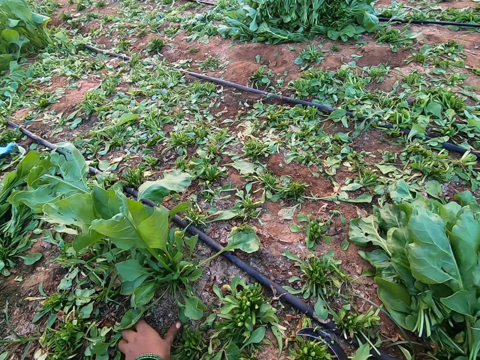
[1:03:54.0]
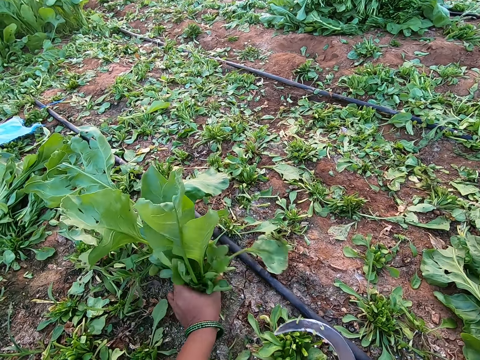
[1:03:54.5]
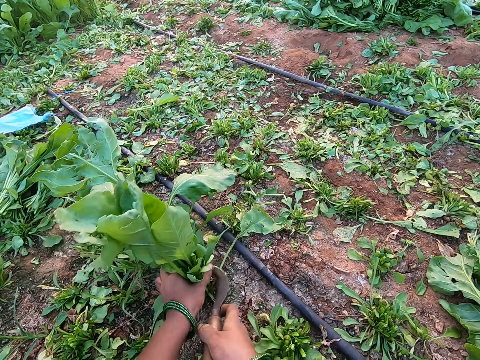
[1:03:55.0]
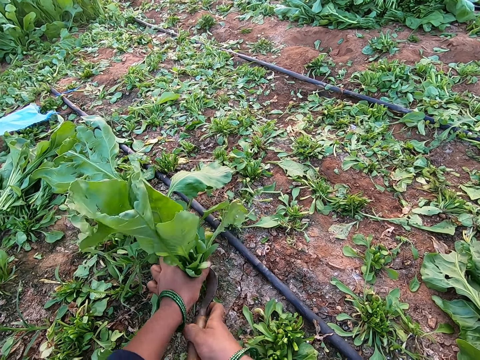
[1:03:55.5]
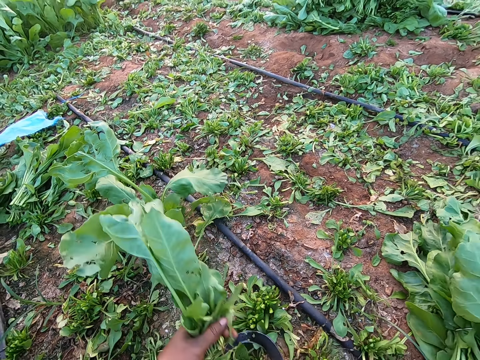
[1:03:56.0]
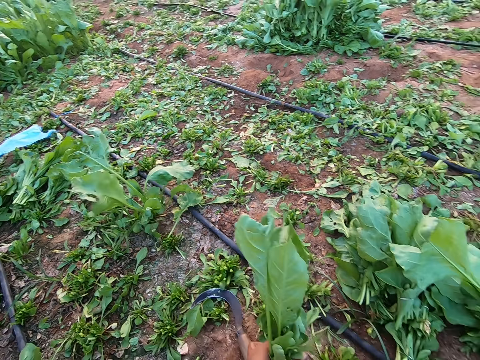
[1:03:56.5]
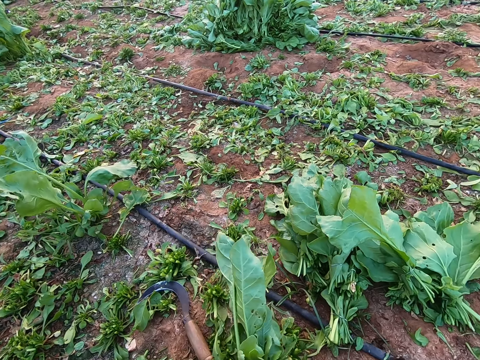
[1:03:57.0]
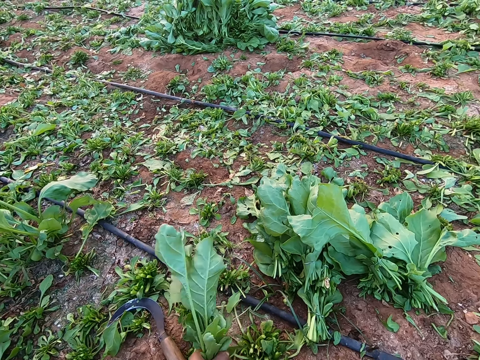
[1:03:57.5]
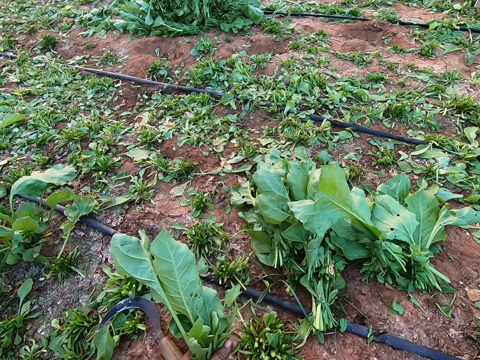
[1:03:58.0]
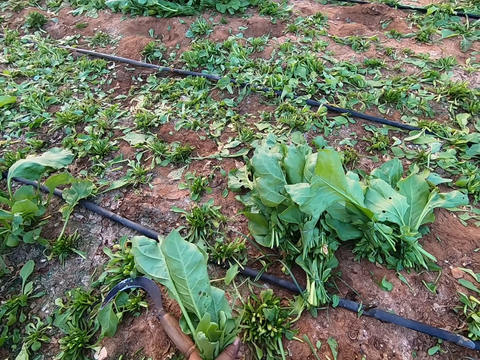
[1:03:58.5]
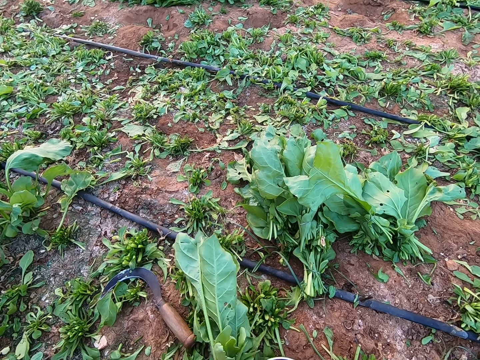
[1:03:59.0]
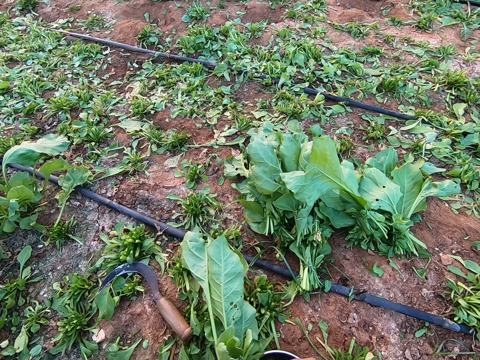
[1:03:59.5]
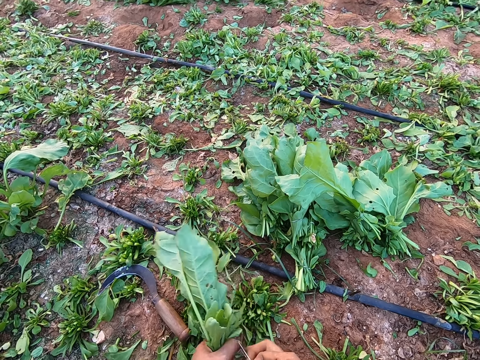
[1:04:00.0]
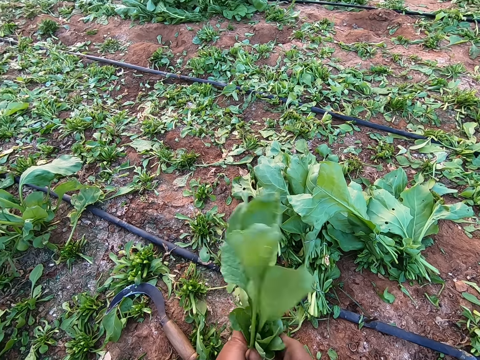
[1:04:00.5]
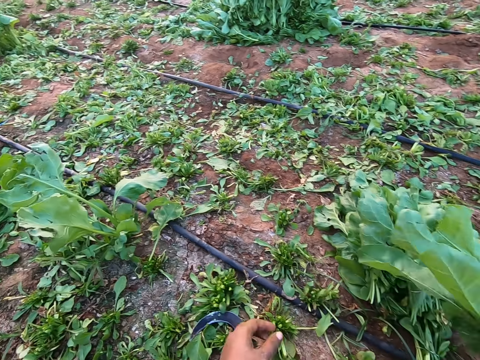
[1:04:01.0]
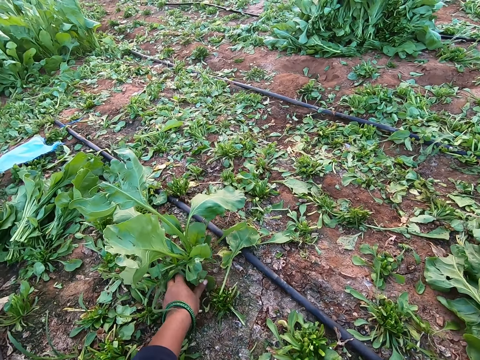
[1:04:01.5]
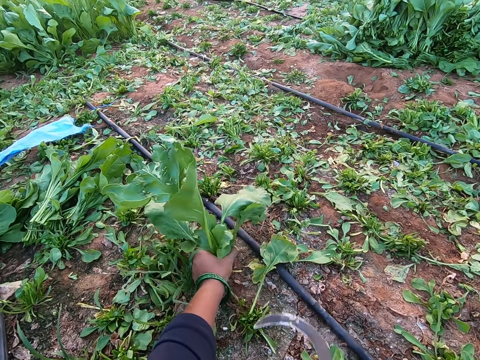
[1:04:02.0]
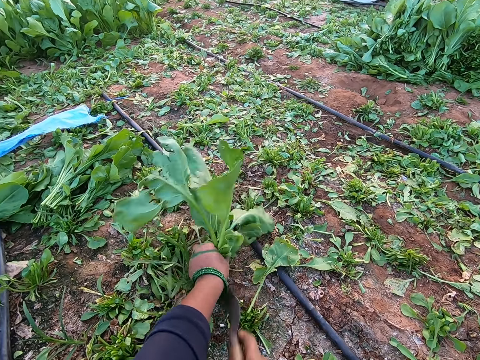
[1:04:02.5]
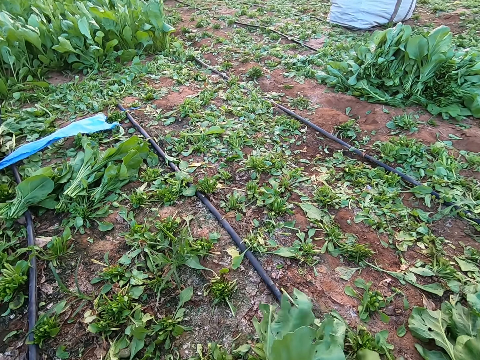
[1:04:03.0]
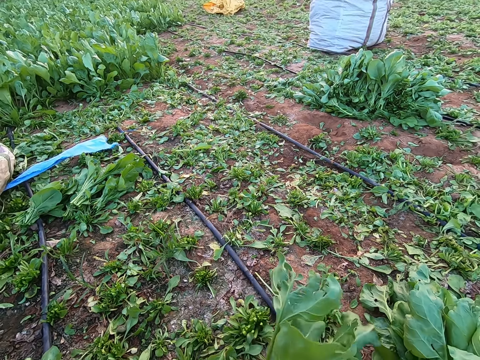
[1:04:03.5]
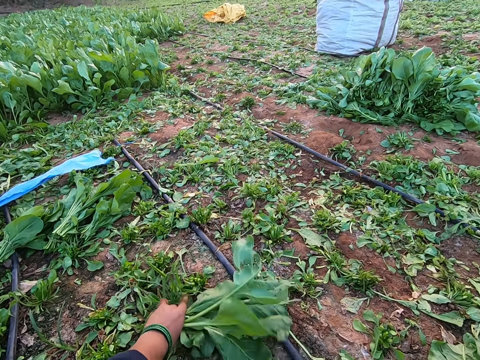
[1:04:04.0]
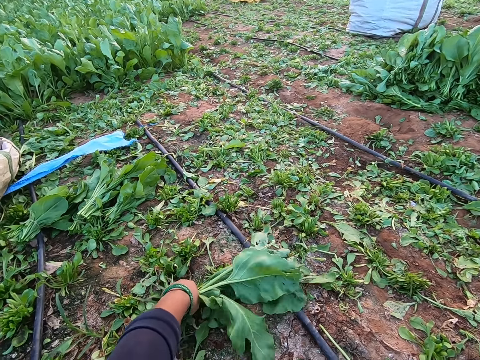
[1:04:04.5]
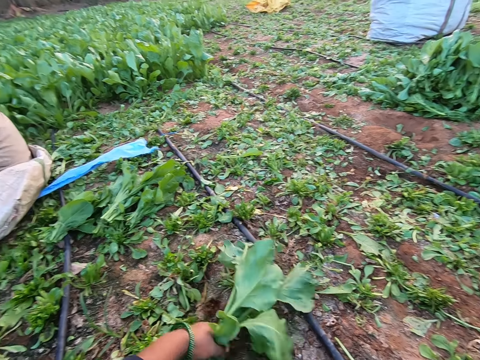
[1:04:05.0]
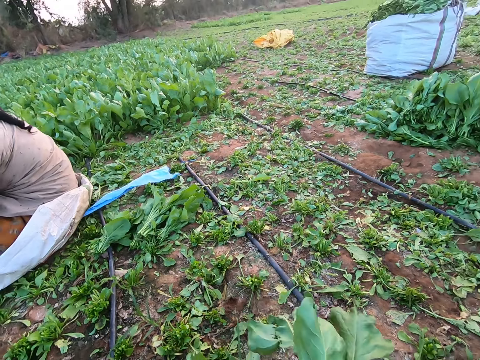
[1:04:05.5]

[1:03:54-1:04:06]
The camera wearer gives a woman plants. She holds a collard green on the ground with her left hand. She cuts the collard green with the sickle in her right hand. She gives the woman plants. She tightens the collard green with a rubber in both hands. She drops the collard green on the ground with her right hand. She holds a collard green on the ground with her left hand. She cuts the collard green with the sickle in her right hand. She interacts with the woman. The camera wearer pulls a collard green on the ground with her left hand.

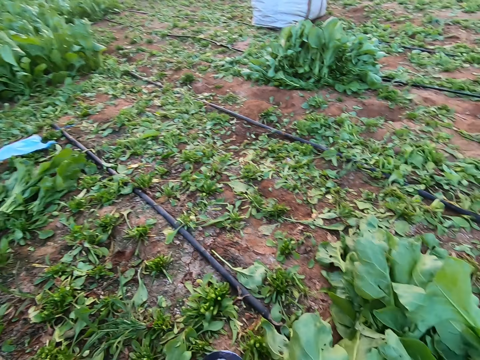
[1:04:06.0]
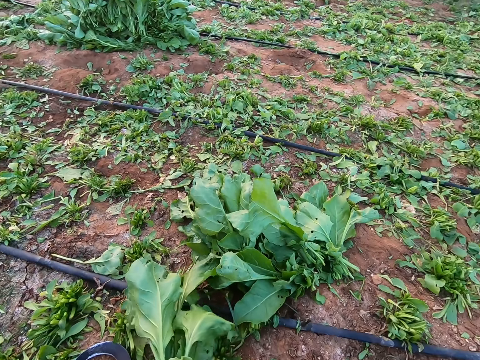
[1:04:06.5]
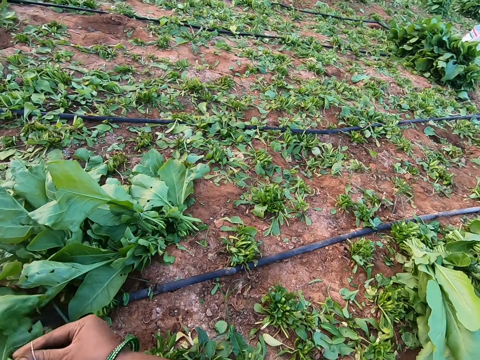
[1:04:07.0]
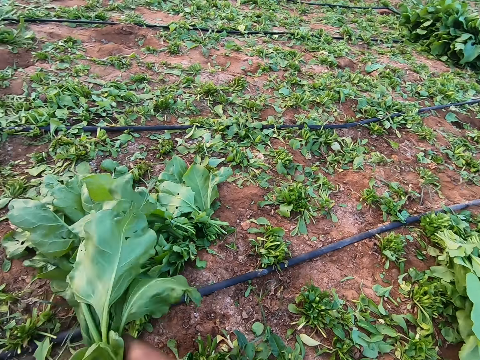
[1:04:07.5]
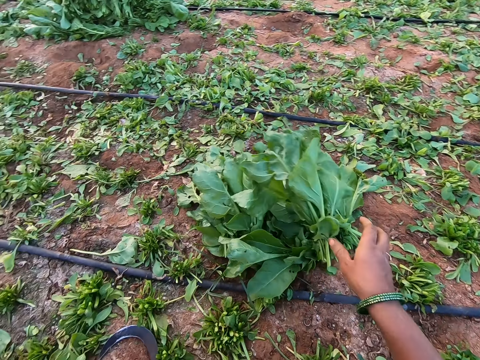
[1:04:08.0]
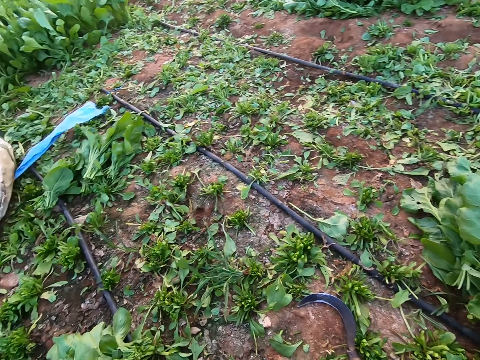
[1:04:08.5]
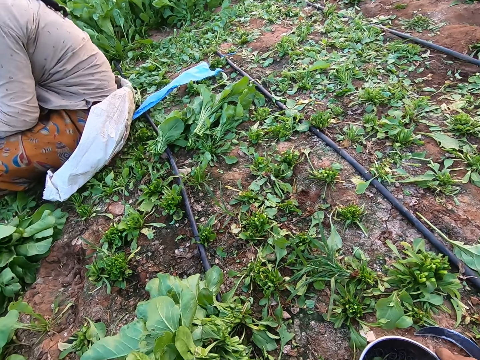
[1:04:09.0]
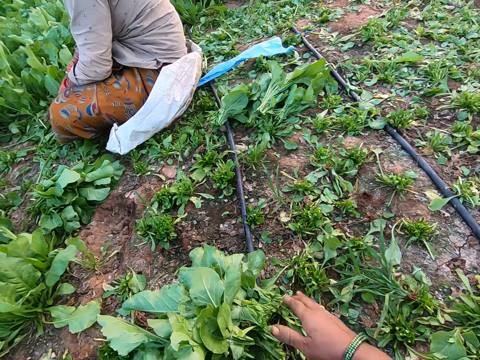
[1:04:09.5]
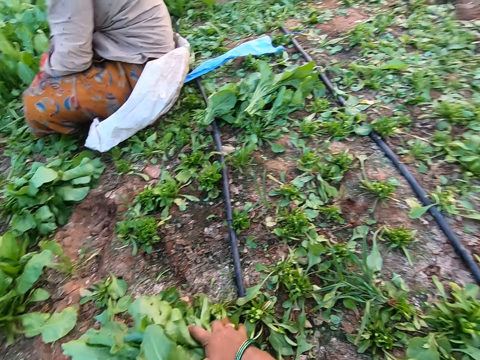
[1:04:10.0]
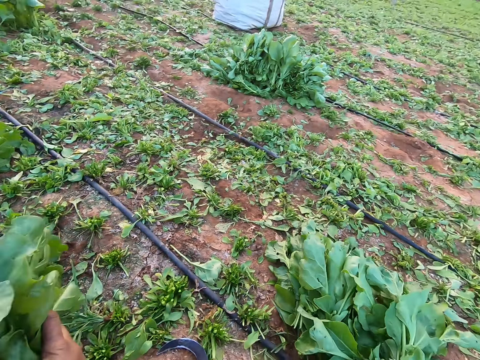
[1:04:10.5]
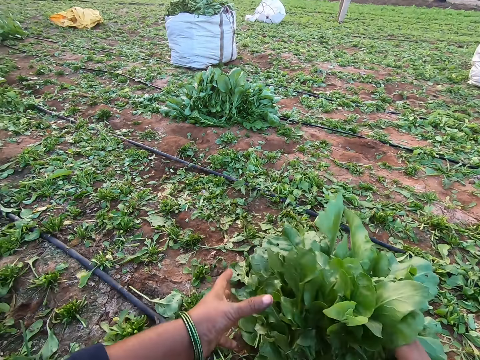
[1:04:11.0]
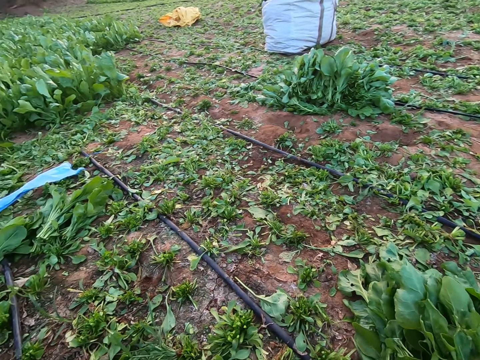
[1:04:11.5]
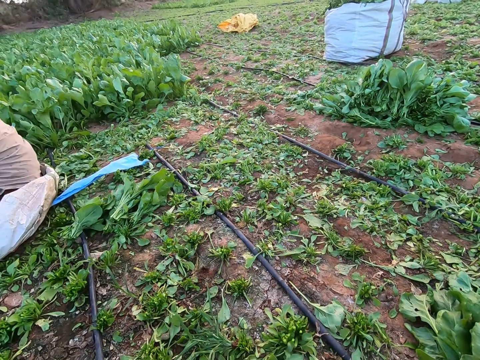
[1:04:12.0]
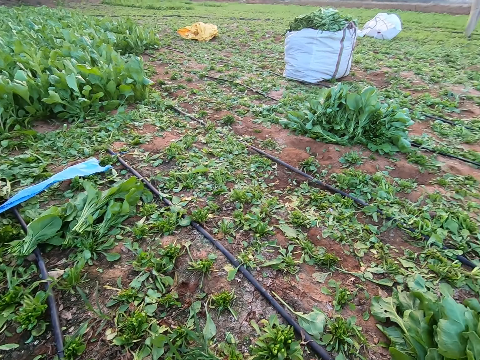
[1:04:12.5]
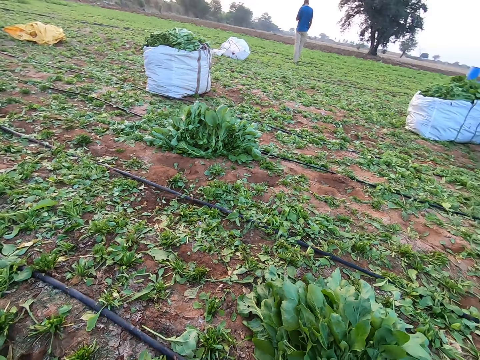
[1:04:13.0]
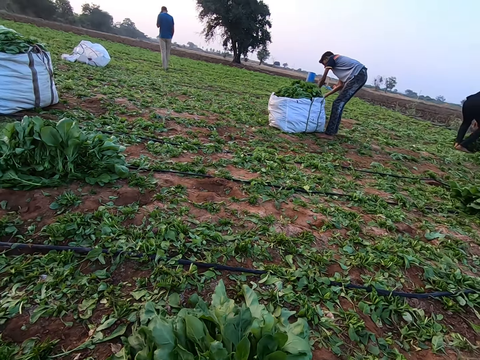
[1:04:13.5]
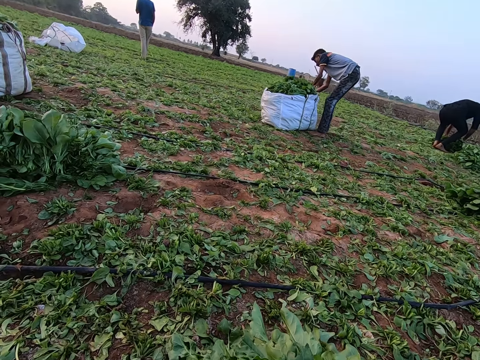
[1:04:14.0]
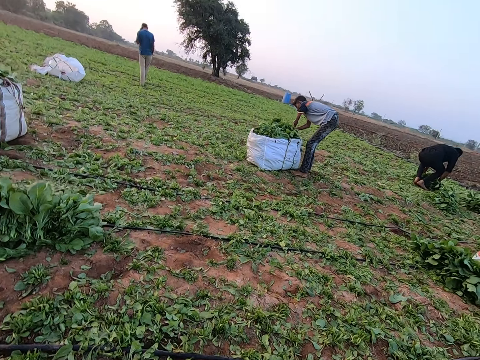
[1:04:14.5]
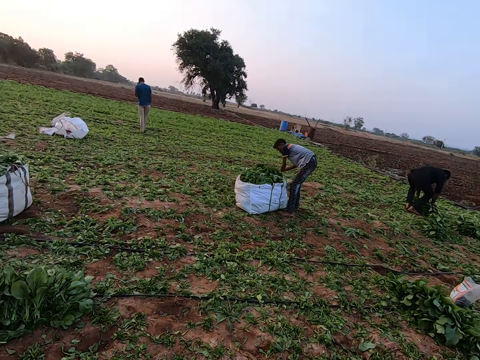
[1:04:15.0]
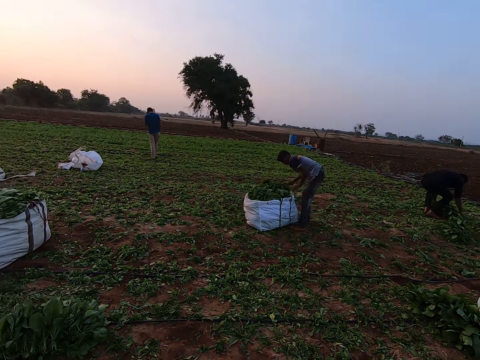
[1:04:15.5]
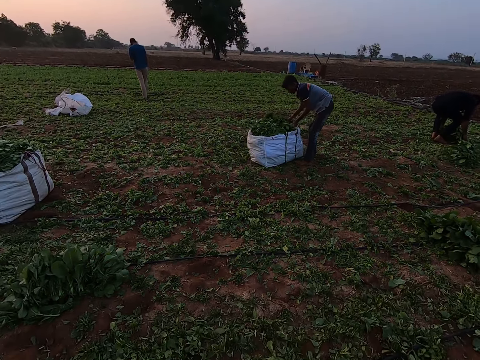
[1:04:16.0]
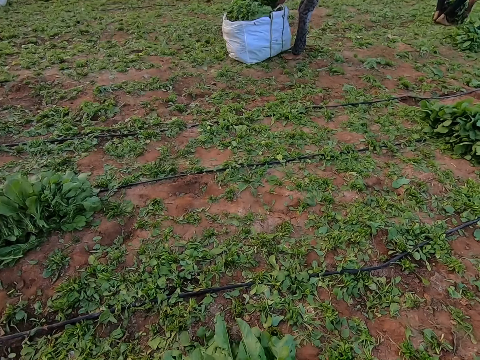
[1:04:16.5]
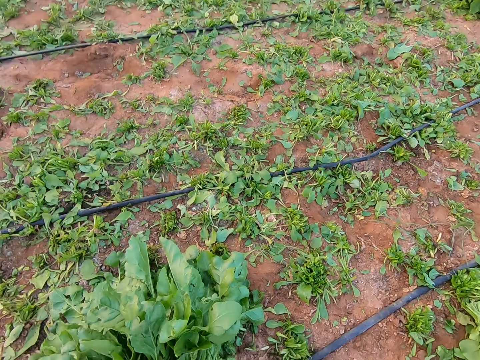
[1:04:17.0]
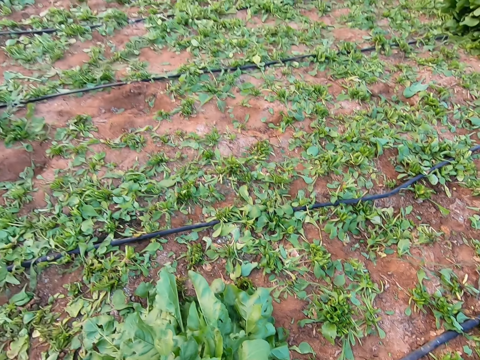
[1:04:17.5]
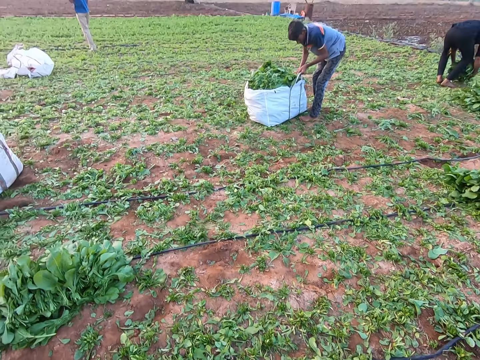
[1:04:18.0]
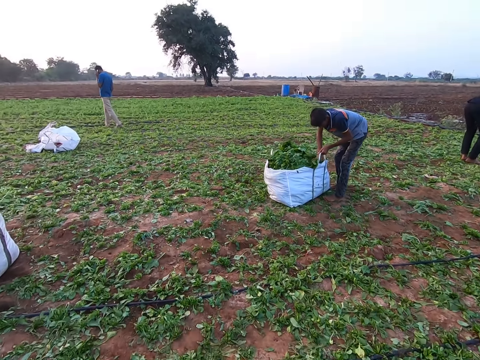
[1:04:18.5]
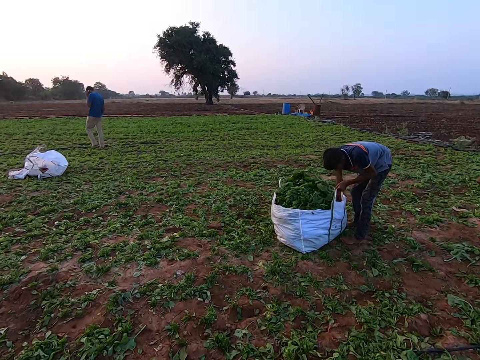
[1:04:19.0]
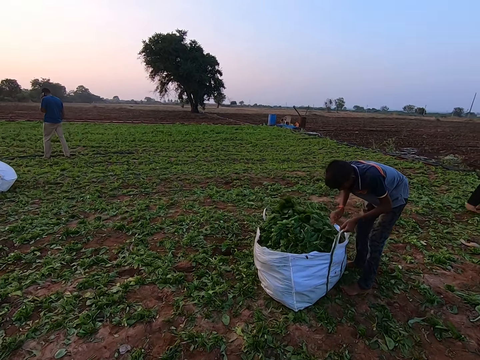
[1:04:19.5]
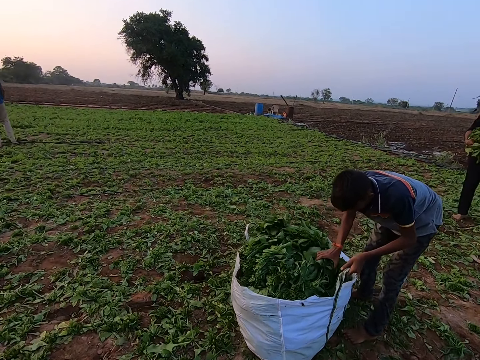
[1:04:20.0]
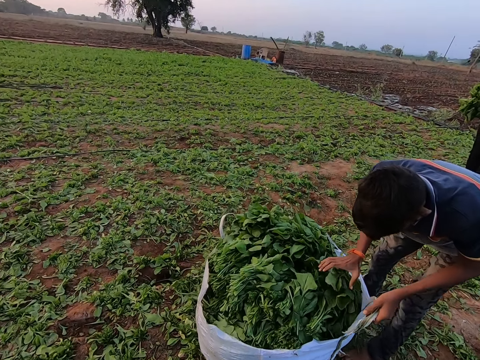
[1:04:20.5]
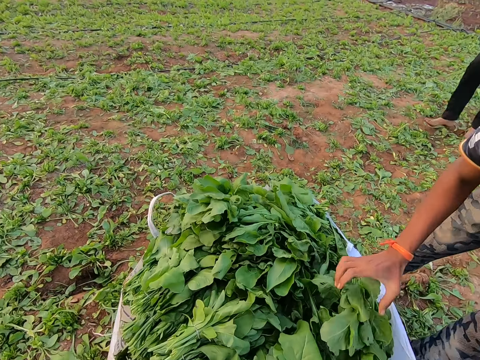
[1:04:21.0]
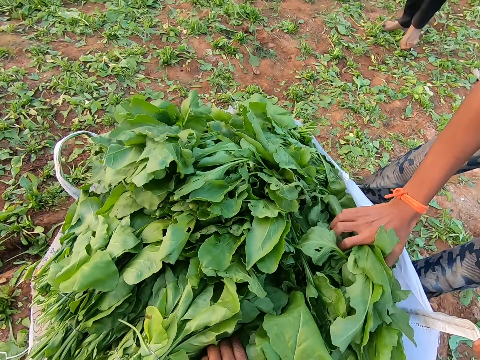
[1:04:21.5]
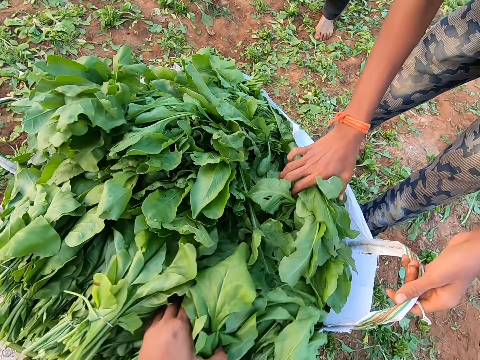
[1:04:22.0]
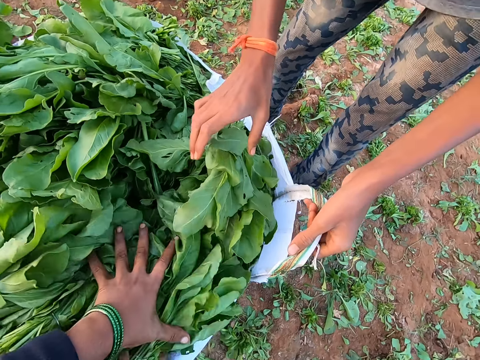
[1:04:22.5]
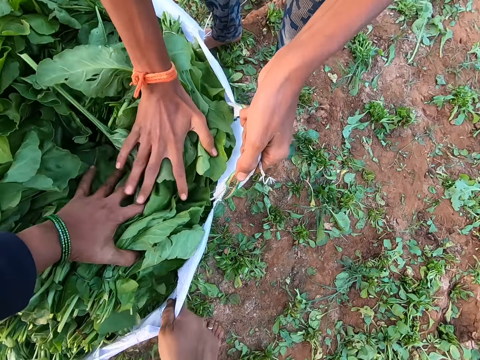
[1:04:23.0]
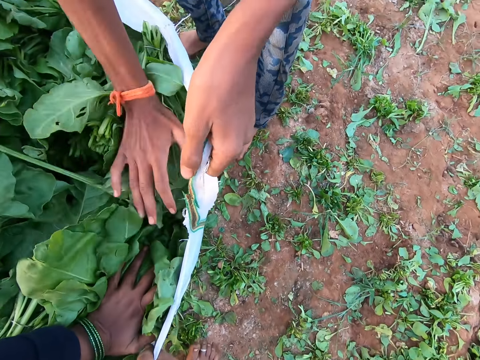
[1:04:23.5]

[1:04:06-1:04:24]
The camera wearer gives a girl plants. She tightens the collard green with a rubber in both hands. She drops the collard green on the ground with her right hand. She drops the stainless bowl on the ground with her right hand. She packs a bunch of collard greens on the ground with both hands. She drops the collard greens on the ground with both hands. She looks around. A boy sorts collard green vegetables in a sack with his hands. The boy presses some collard greens in the bag on the ground with his right hand. The boy holds the bag handle with his left hand. The camera wearer walks towards the boy on the farm. She presses the collard greens in the bag with her left hand. She holds the bag with her right hand.
